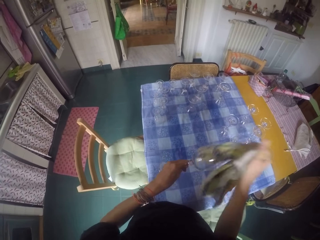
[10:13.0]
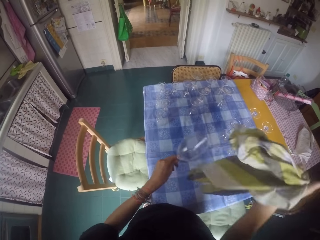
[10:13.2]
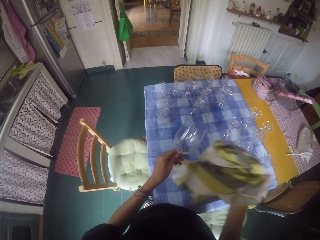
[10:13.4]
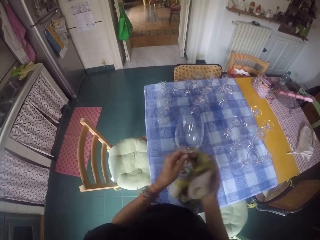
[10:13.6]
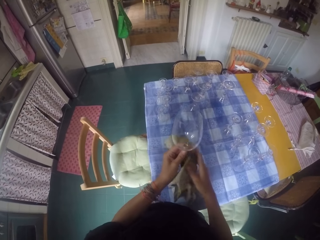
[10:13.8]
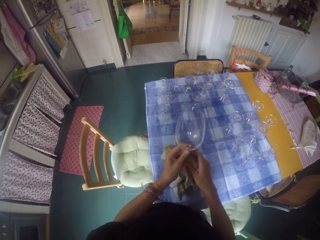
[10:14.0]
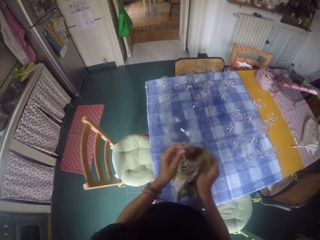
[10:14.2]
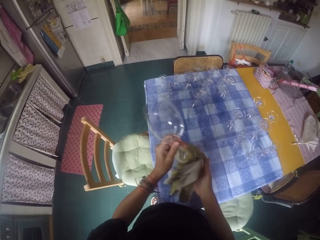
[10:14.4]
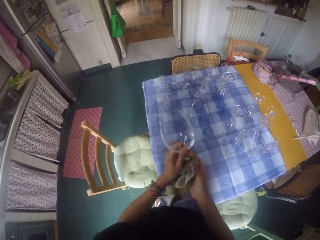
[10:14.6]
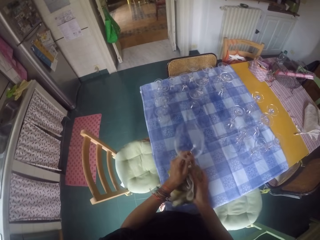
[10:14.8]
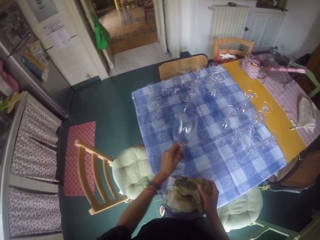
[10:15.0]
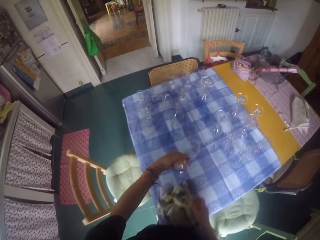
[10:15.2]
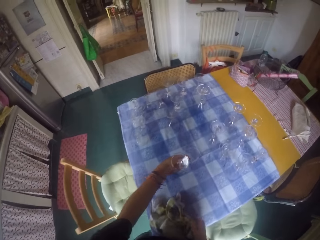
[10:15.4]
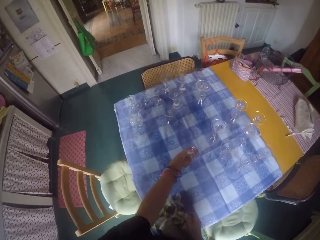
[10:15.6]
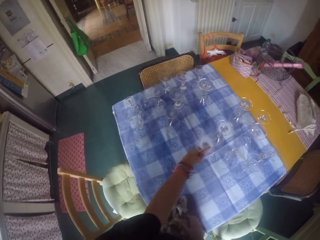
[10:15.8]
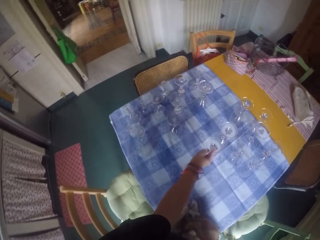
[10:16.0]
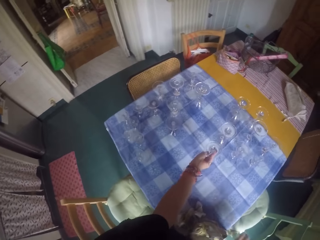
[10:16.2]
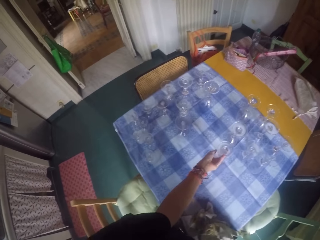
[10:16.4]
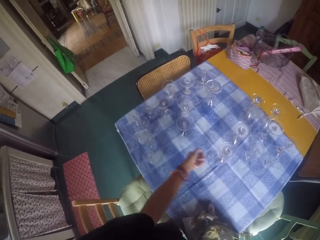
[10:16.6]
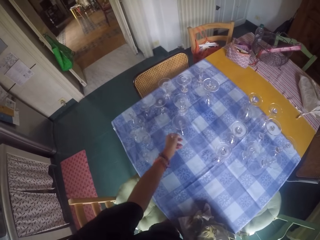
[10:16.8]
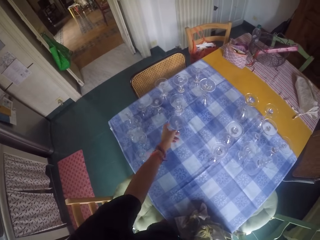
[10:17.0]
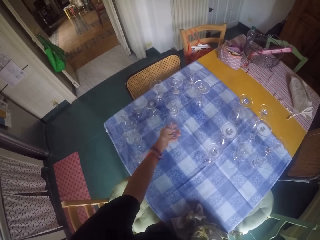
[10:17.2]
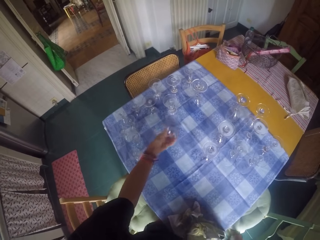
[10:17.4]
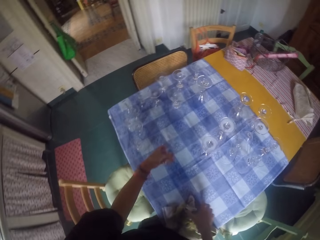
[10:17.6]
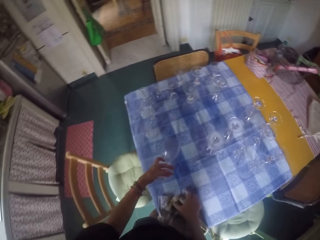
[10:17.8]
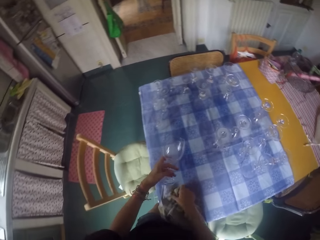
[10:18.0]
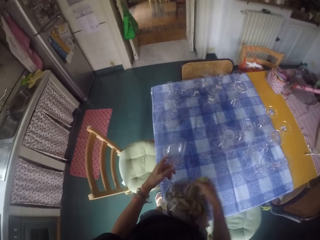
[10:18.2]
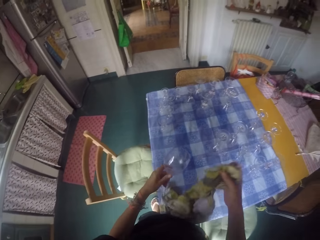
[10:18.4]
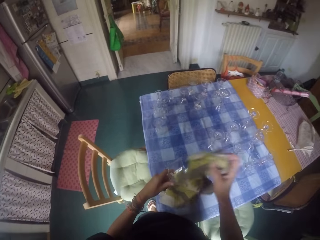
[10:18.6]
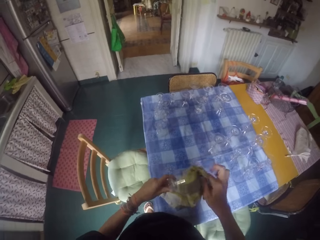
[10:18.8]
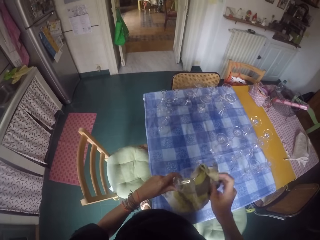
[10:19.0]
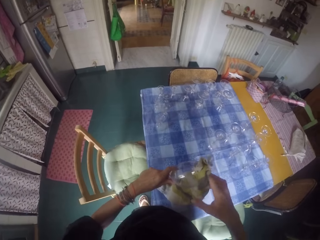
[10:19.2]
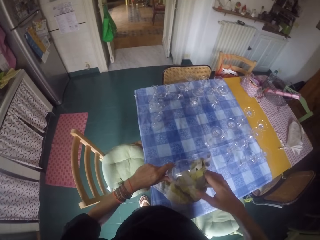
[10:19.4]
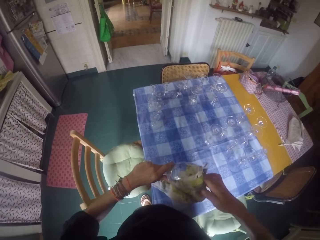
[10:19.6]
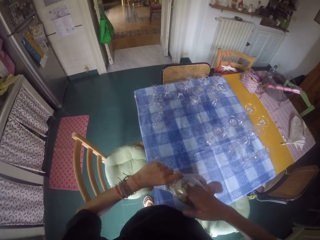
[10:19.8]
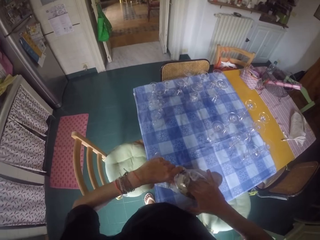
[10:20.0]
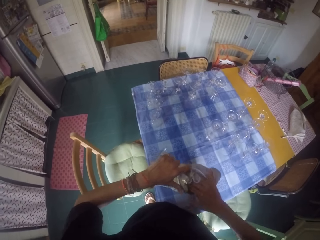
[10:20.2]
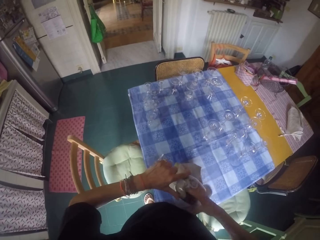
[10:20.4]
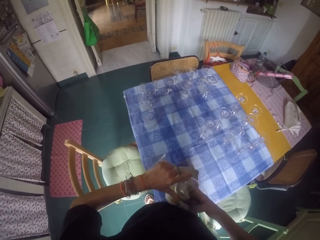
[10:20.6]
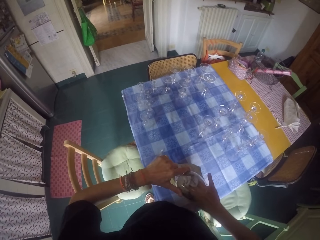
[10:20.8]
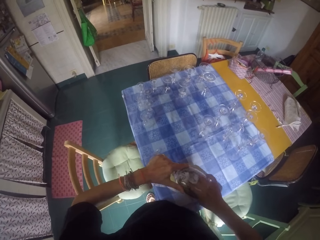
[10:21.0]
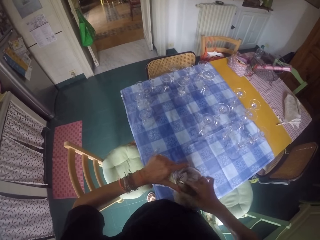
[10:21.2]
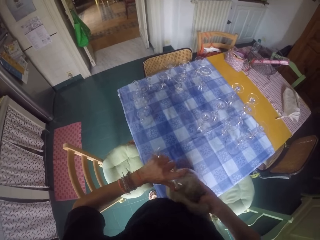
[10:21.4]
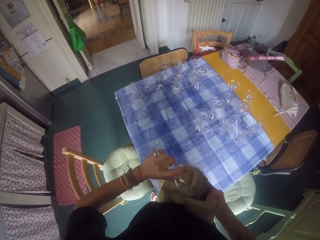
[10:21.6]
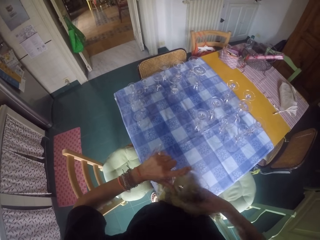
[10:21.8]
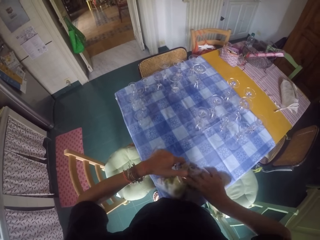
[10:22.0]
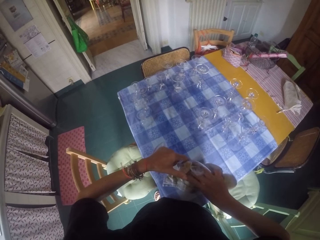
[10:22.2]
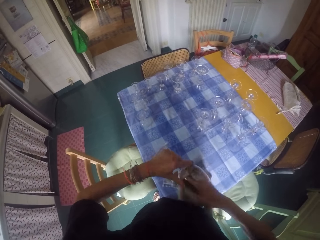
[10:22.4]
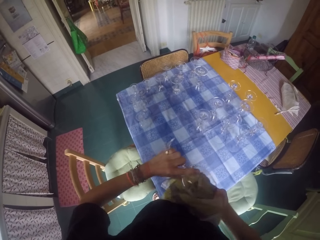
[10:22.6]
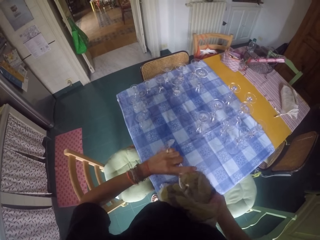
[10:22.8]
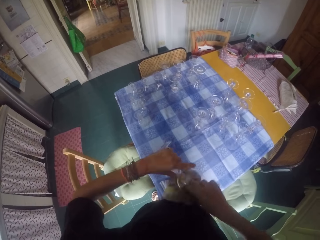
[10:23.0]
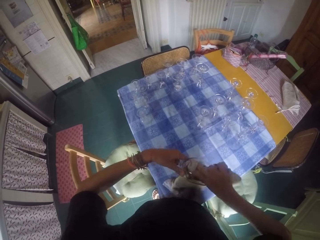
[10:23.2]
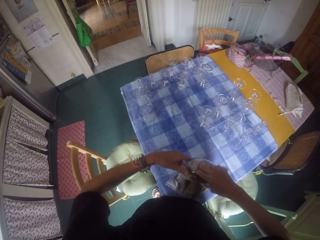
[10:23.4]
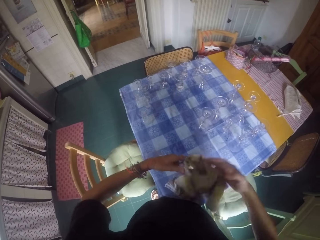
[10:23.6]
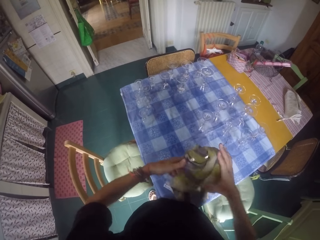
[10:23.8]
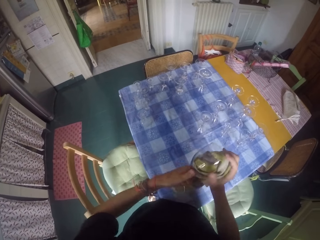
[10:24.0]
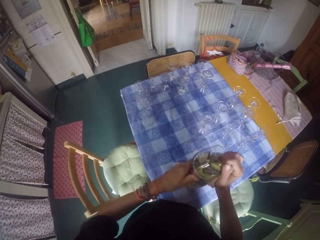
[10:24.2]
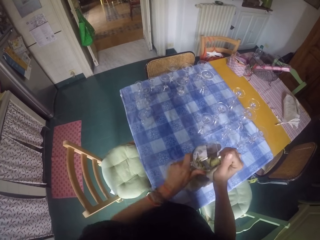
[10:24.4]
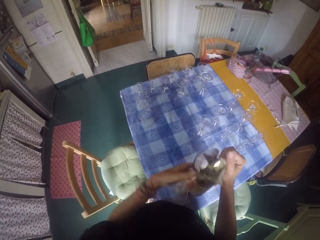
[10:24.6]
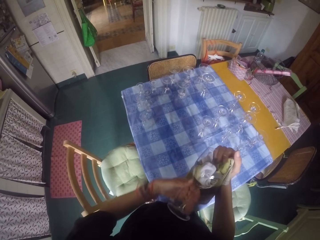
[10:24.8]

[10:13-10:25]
The camera wearer places a wine glass on the table. They pick a wine glass from the table. They pick a glass towel with the right hand on the table. They wipe the wine glass with the glass towel.

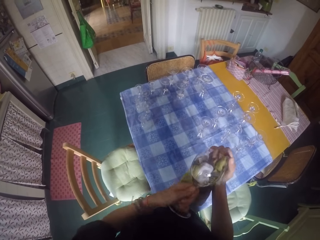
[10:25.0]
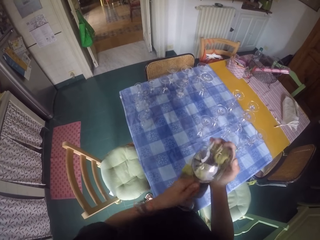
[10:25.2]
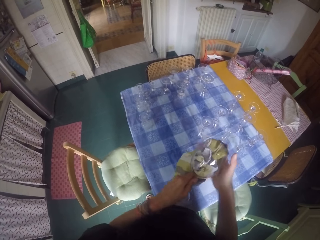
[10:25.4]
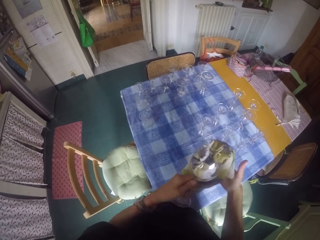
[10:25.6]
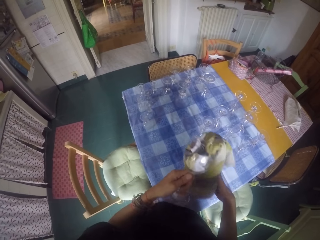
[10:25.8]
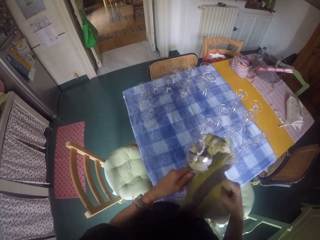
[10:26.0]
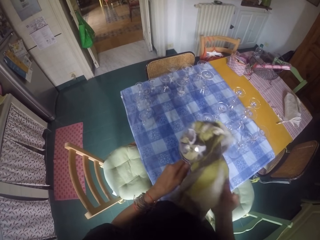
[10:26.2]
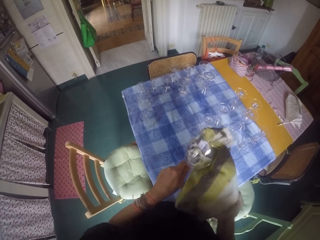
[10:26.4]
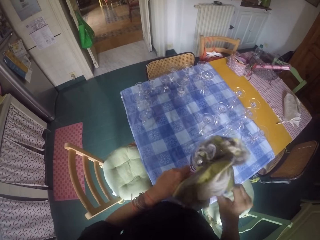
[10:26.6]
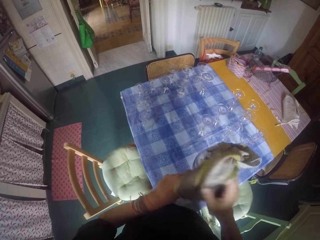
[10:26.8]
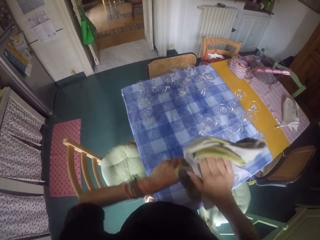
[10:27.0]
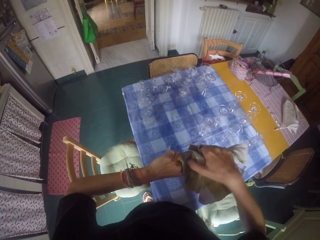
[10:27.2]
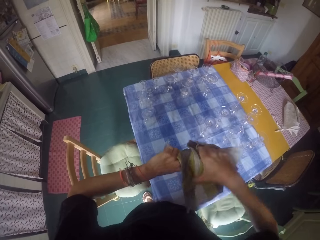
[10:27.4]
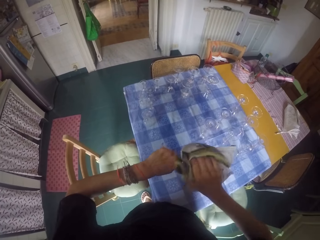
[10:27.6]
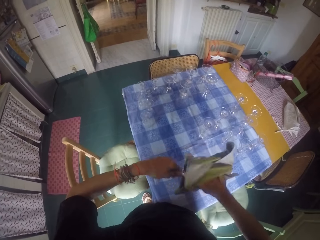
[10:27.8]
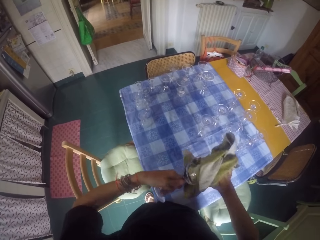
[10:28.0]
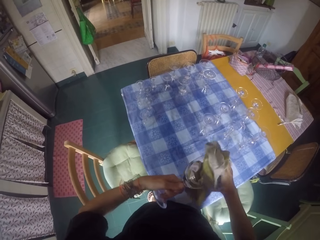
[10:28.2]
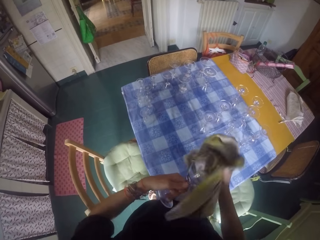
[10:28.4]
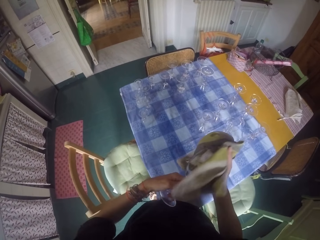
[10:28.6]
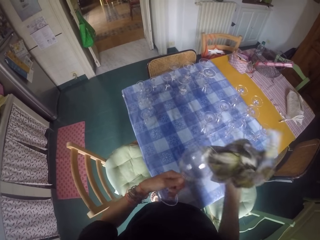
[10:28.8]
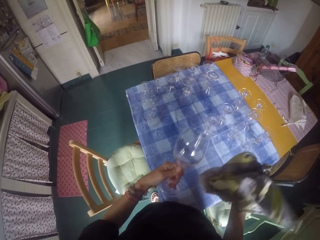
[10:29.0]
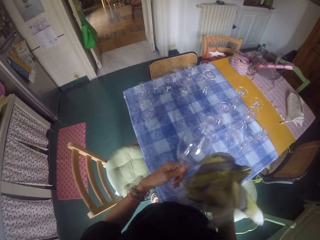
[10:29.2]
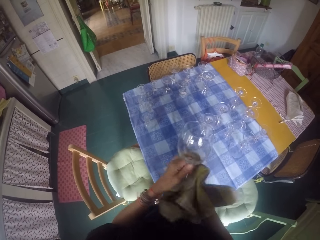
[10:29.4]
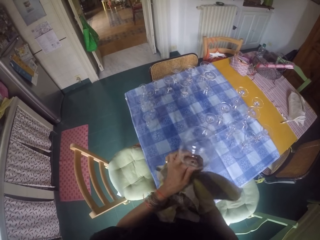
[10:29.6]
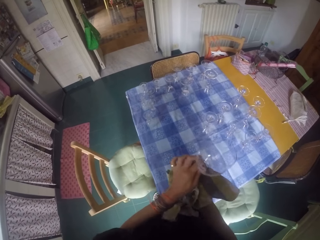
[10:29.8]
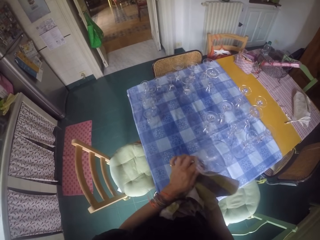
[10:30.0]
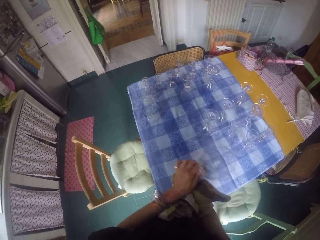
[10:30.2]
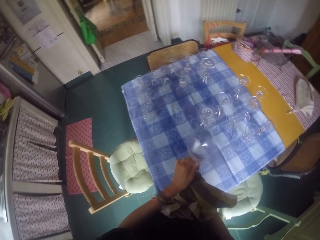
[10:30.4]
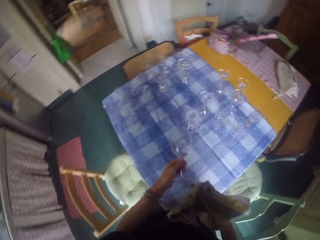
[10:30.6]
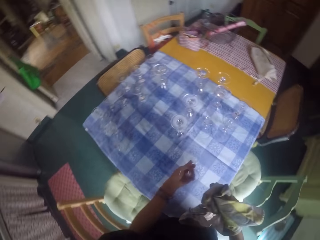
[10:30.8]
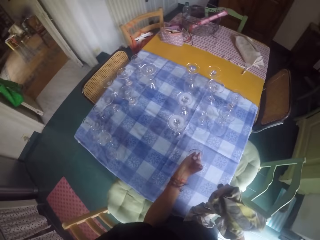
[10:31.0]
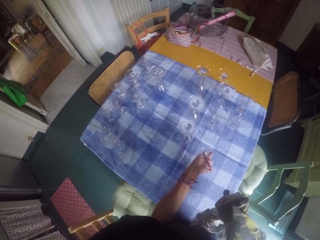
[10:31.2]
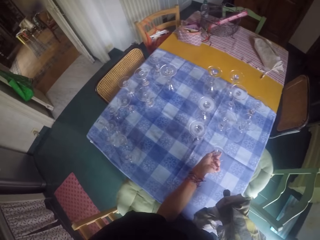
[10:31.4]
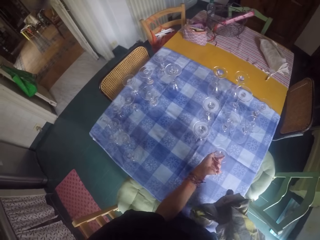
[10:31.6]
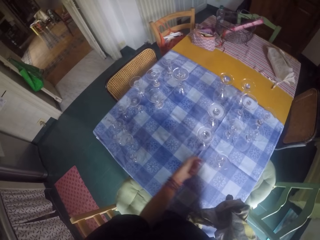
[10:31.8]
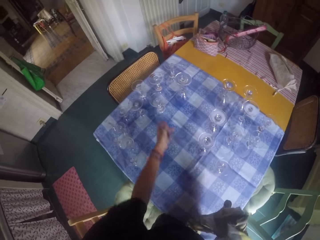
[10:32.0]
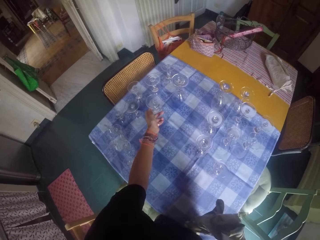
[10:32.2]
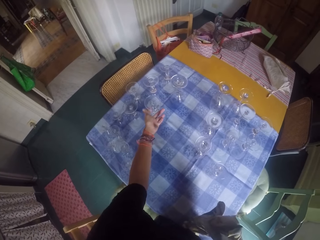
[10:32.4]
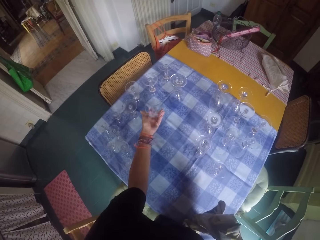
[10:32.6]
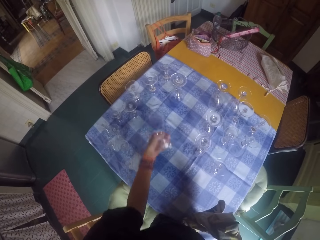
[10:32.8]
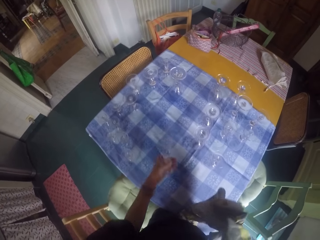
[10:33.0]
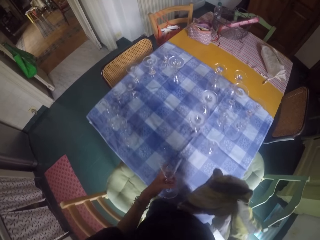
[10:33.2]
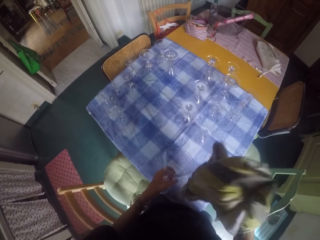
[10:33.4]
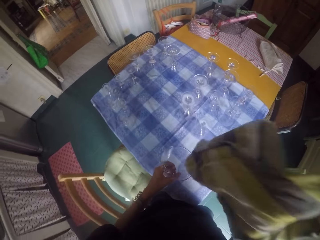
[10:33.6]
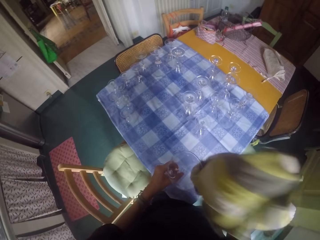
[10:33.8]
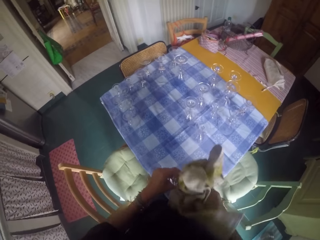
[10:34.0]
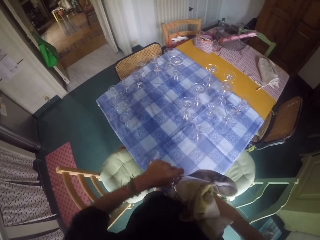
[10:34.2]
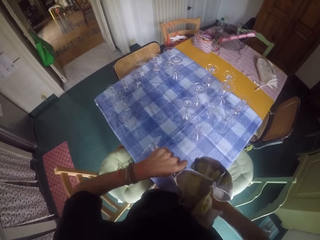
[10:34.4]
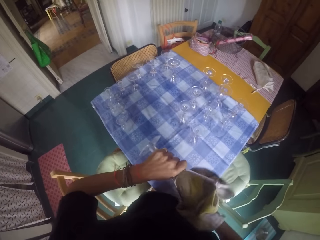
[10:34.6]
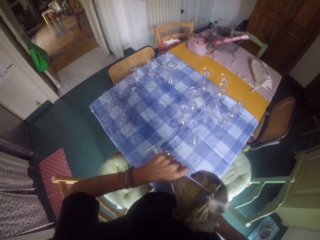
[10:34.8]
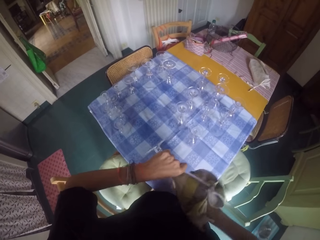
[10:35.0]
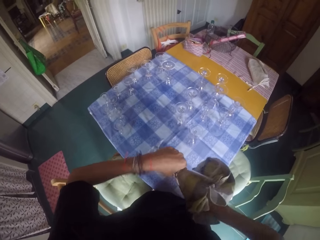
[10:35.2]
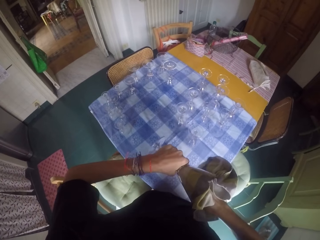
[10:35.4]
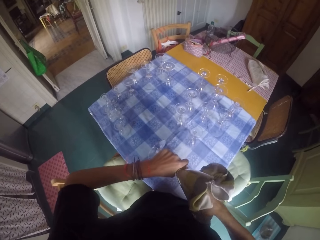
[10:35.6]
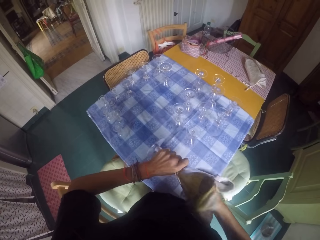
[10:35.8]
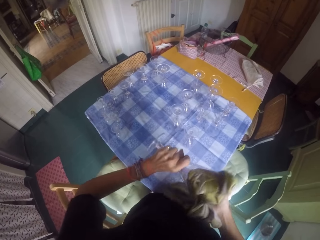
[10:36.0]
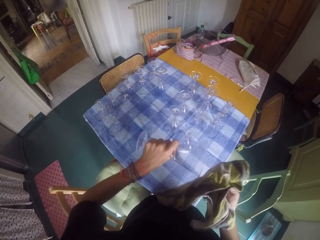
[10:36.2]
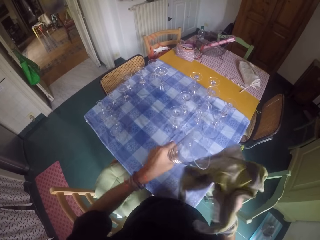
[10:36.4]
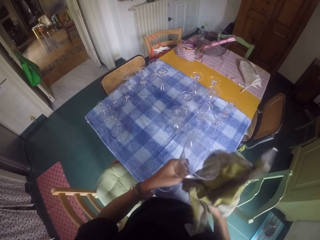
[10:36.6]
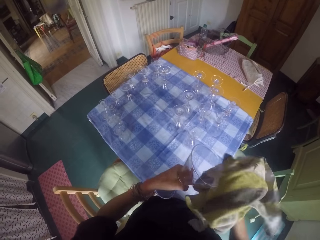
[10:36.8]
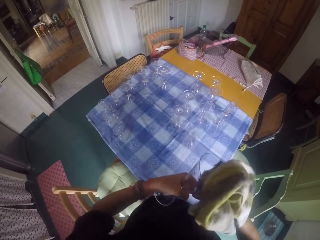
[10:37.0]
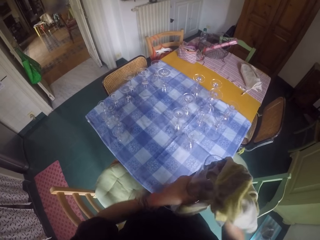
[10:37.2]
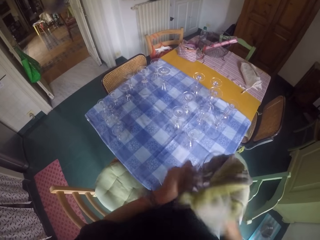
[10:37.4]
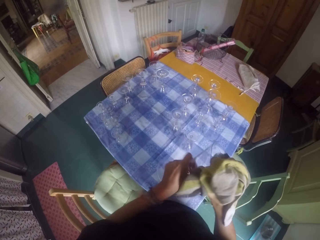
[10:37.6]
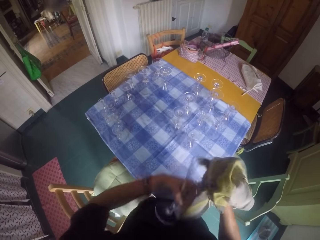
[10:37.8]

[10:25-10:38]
The camera wearer places a wine glass on the table. They pick the wine glass from the table. They wipe the wine glass with a glass towel.
